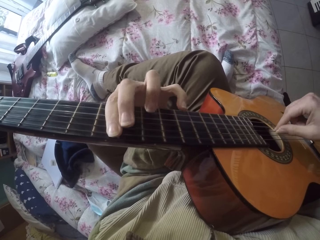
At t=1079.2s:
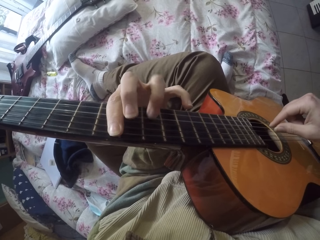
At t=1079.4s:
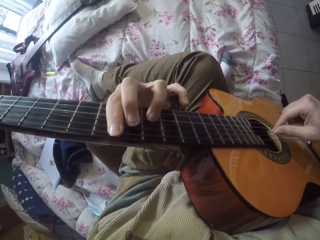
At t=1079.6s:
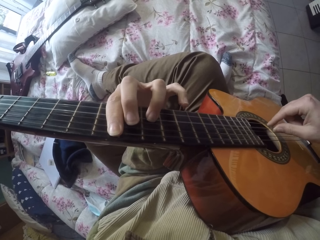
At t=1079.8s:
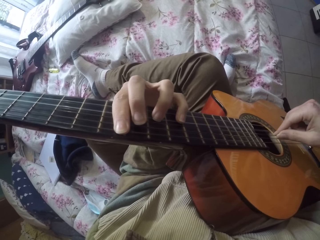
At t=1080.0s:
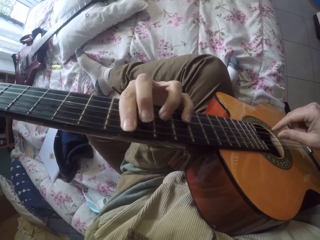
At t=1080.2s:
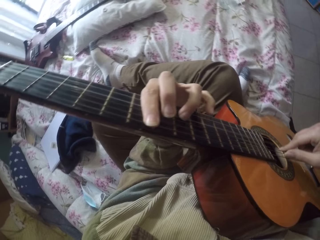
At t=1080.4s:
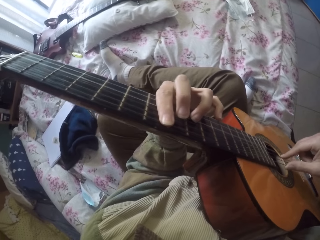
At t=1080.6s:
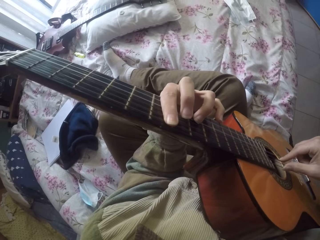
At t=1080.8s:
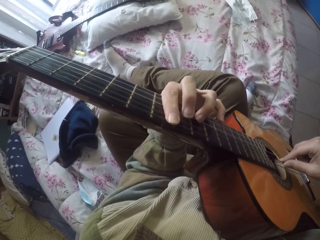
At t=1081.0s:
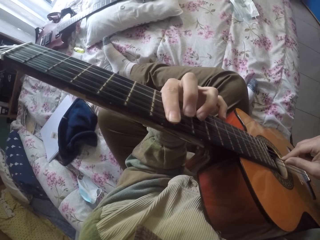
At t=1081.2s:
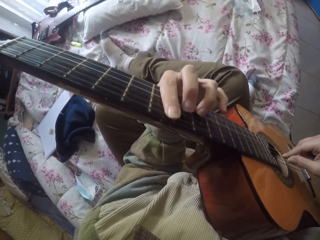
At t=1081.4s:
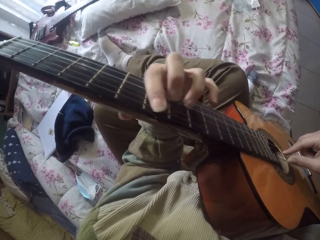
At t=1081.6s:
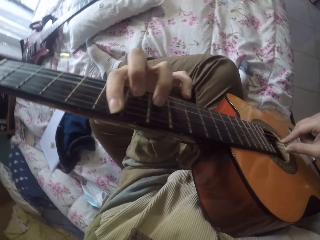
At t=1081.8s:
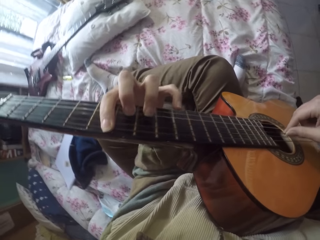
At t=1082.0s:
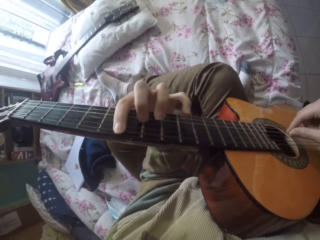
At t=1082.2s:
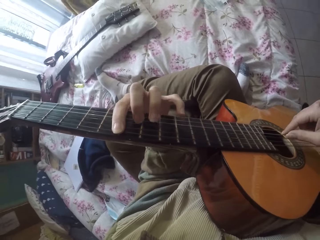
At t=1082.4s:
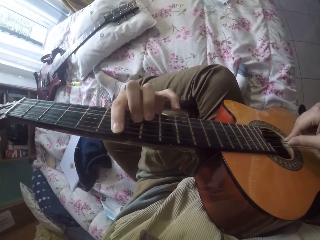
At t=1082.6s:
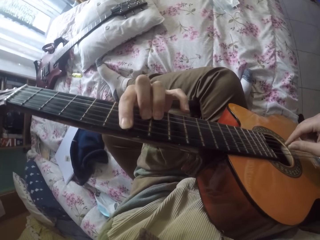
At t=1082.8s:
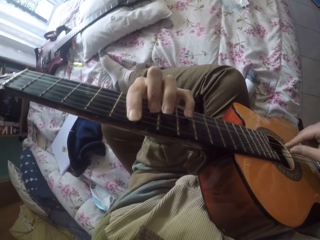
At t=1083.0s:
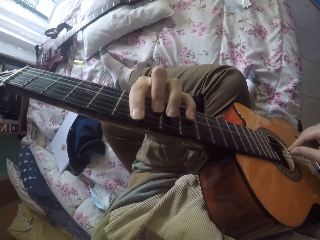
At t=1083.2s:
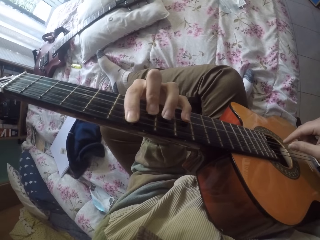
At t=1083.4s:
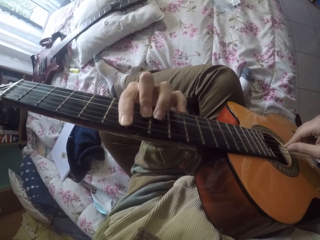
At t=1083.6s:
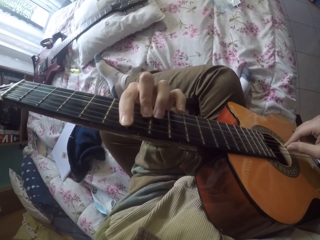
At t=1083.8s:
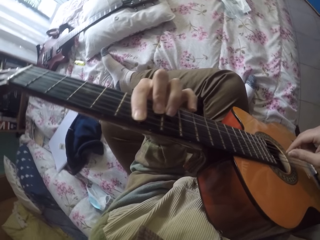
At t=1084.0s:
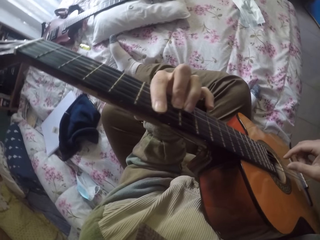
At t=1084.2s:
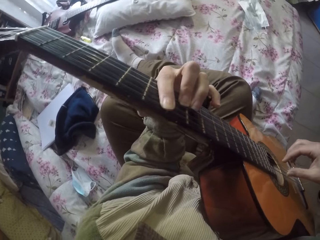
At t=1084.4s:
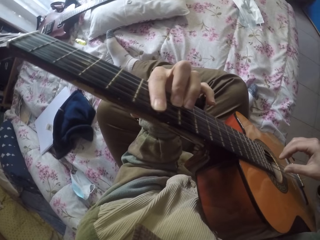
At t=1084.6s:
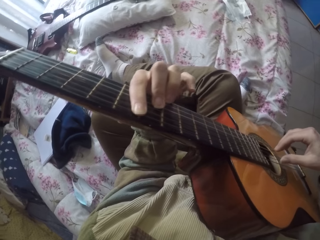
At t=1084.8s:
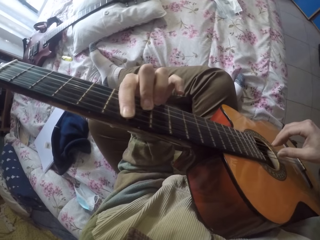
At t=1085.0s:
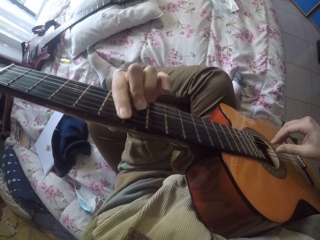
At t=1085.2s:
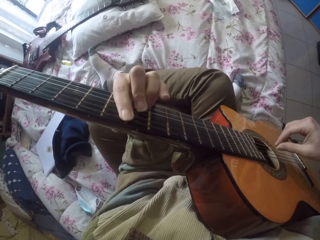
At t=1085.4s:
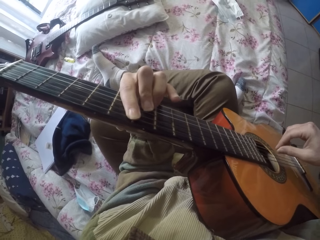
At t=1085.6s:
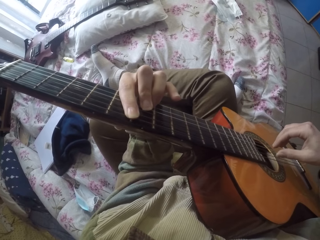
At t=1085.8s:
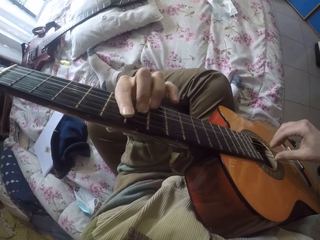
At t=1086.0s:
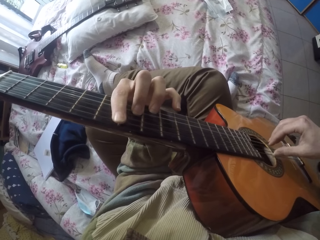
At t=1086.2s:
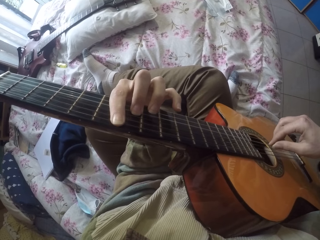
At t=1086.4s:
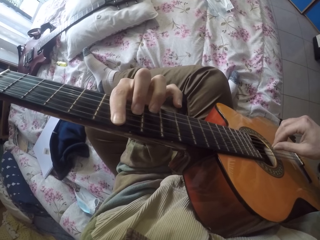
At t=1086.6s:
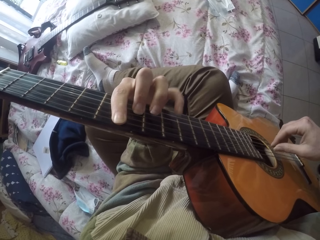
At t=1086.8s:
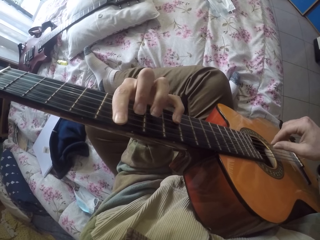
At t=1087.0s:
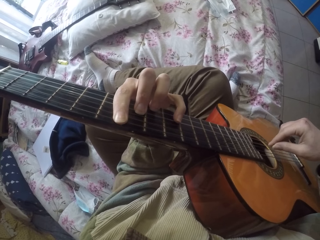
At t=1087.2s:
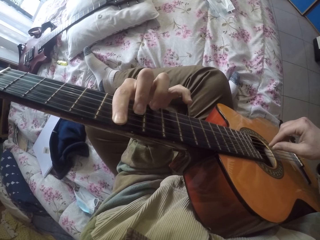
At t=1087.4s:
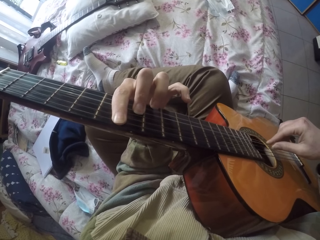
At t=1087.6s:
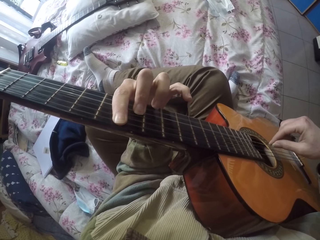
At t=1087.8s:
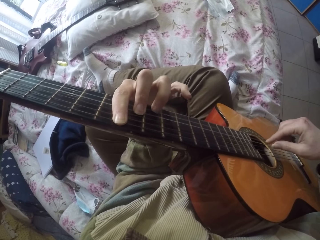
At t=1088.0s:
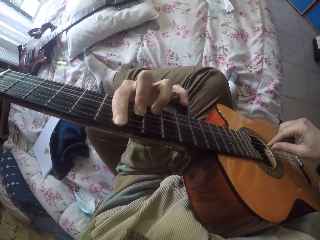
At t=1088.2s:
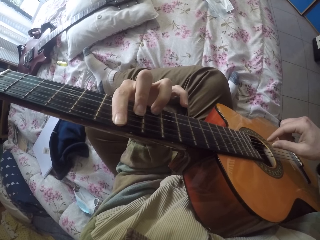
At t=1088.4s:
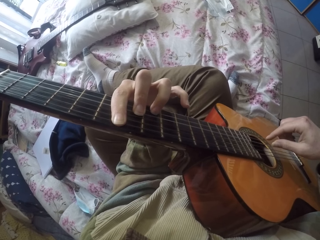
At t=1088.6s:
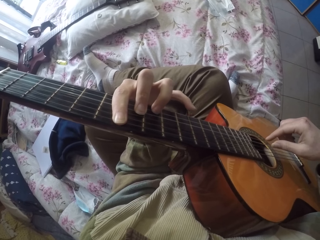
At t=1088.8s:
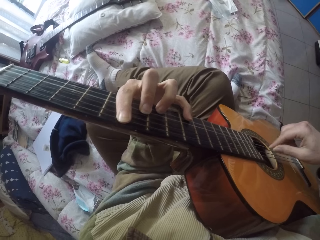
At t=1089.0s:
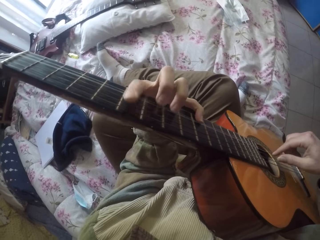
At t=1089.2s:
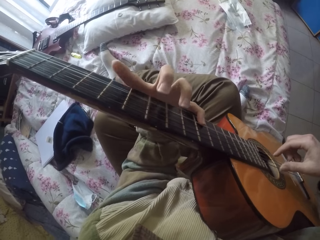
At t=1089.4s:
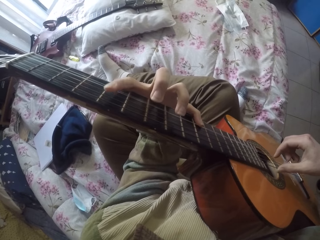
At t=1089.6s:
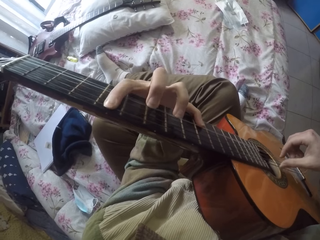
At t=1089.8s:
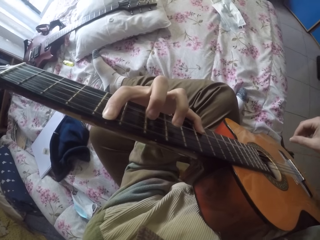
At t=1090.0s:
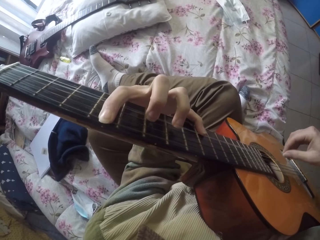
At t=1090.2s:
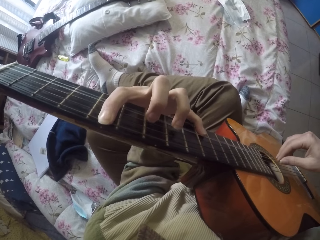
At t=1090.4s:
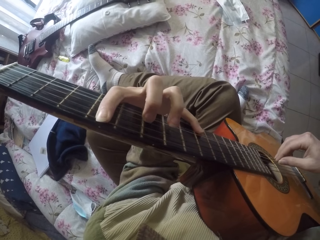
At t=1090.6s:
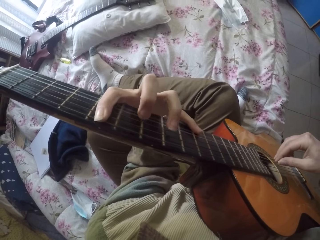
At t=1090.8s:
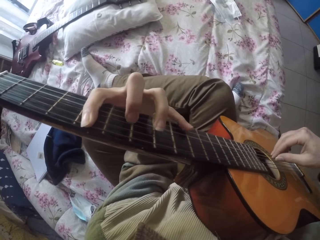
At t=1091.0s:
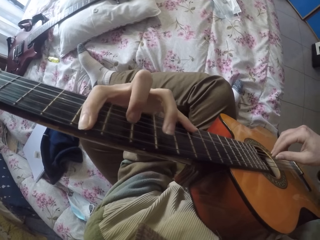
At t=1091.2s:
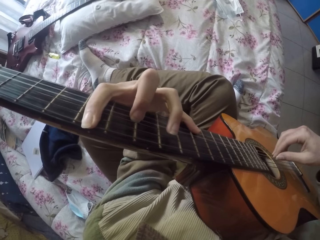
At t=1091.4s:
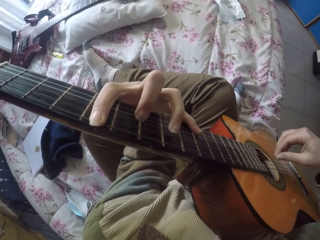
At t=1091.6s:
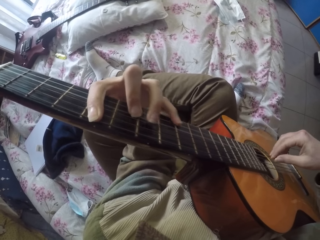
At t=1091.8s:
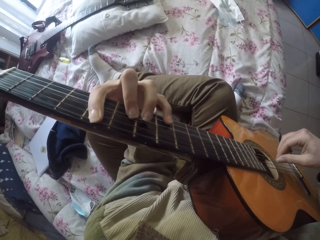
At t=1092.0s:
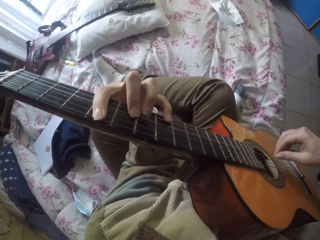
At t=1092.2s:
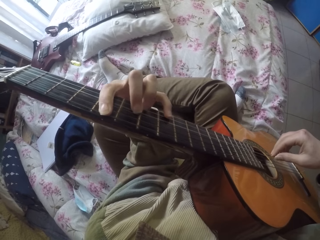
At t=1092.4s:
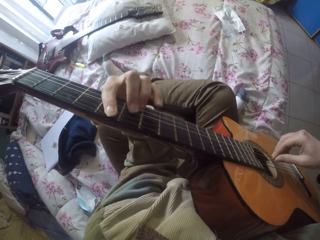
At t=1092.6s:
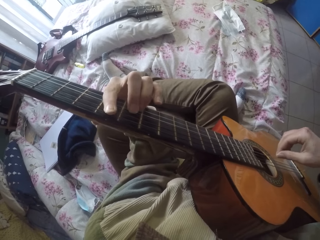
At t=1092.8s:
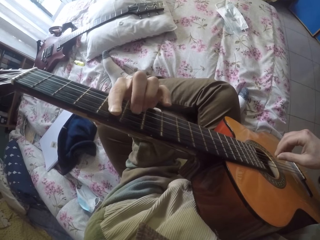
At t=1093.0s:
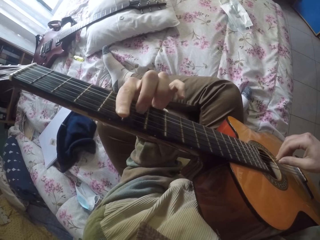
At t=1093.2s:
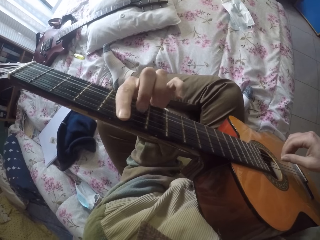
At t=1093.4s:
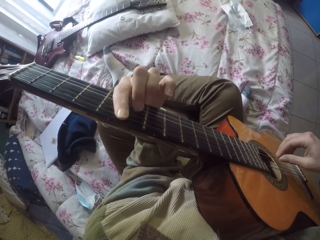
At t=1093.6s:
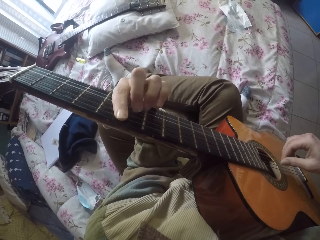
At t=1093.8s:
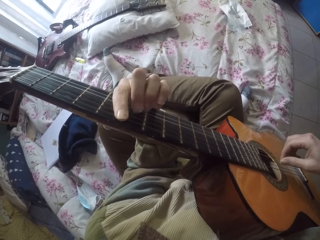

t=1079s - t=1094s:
The camera wearer plays the guitar strings with the right hand. They play the guitar strings with the left hand.

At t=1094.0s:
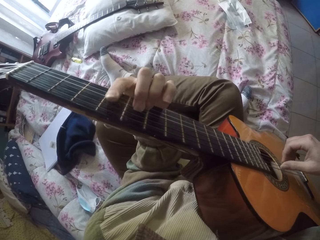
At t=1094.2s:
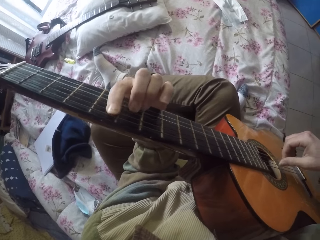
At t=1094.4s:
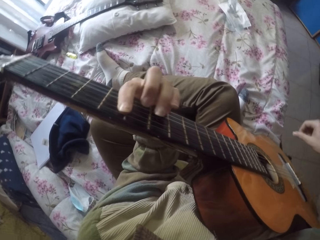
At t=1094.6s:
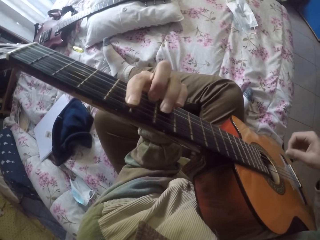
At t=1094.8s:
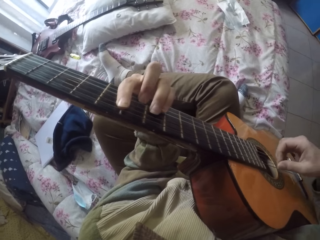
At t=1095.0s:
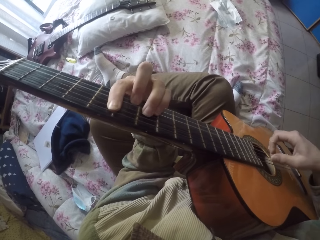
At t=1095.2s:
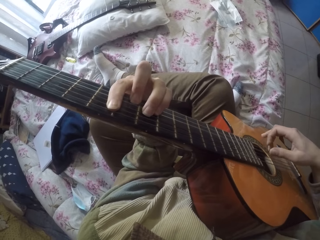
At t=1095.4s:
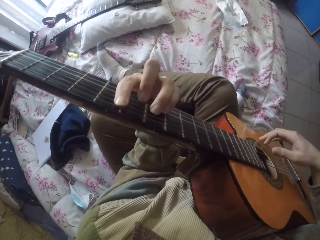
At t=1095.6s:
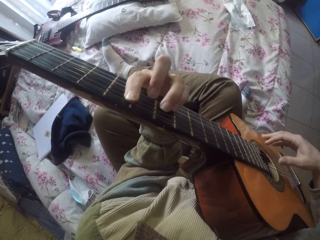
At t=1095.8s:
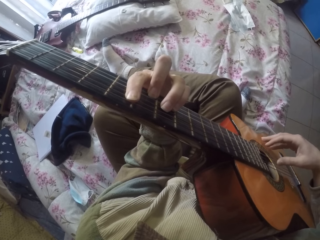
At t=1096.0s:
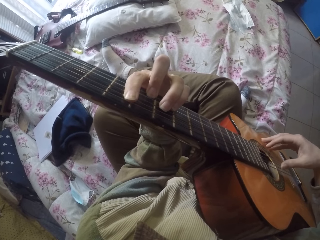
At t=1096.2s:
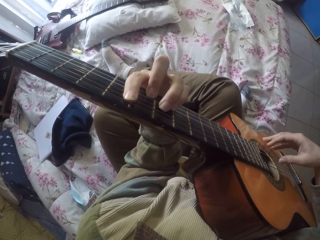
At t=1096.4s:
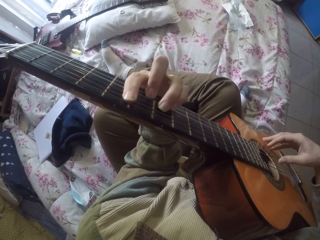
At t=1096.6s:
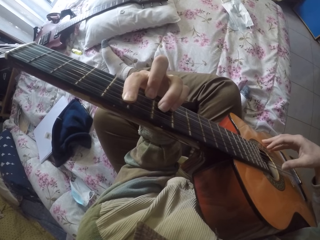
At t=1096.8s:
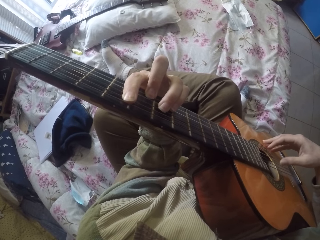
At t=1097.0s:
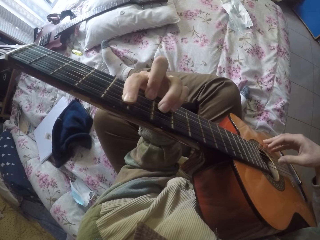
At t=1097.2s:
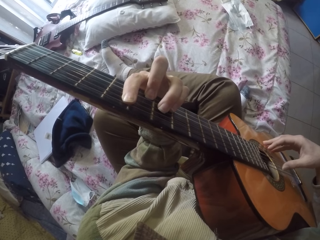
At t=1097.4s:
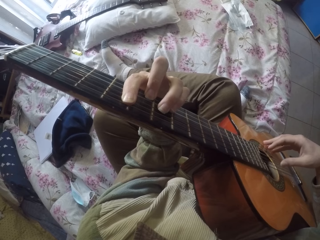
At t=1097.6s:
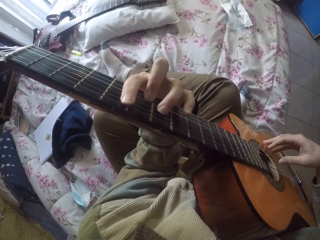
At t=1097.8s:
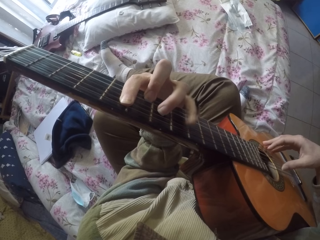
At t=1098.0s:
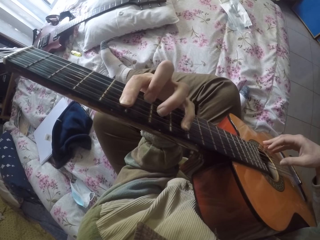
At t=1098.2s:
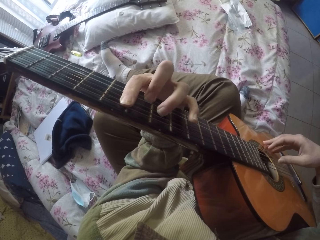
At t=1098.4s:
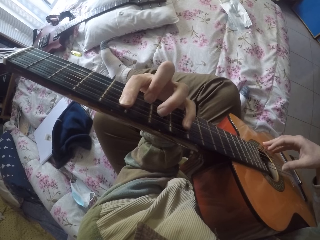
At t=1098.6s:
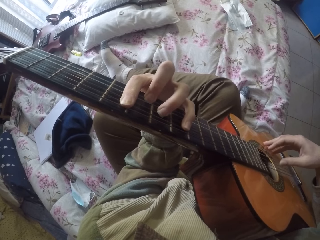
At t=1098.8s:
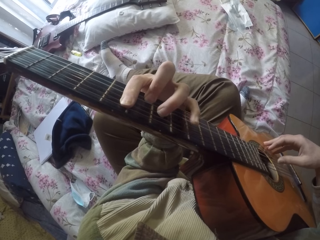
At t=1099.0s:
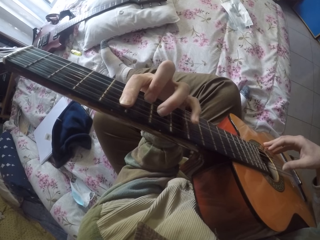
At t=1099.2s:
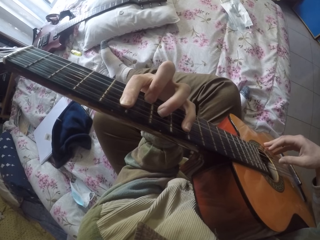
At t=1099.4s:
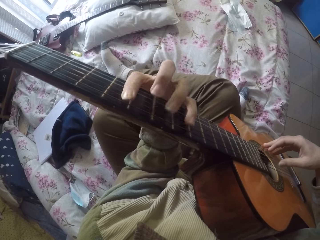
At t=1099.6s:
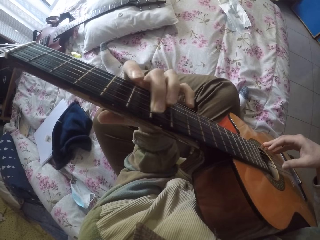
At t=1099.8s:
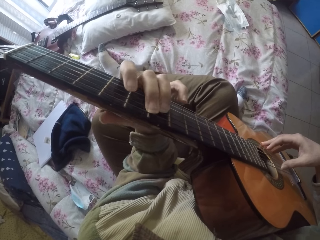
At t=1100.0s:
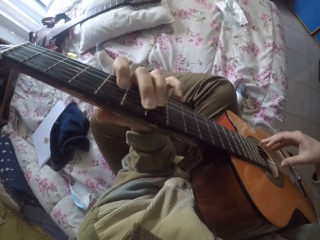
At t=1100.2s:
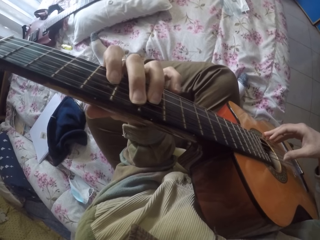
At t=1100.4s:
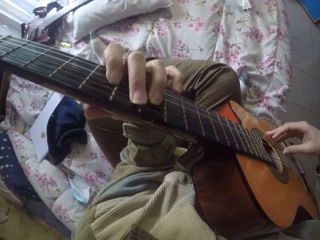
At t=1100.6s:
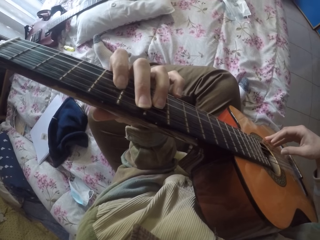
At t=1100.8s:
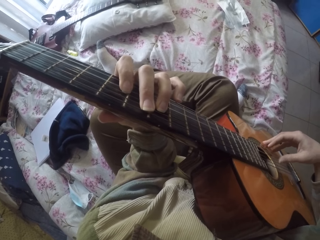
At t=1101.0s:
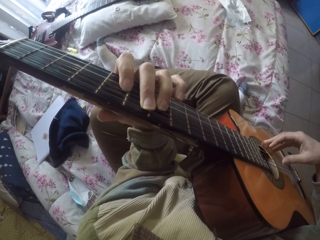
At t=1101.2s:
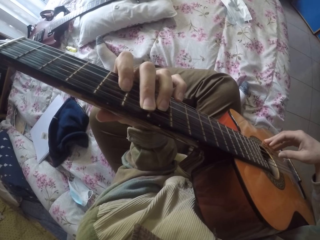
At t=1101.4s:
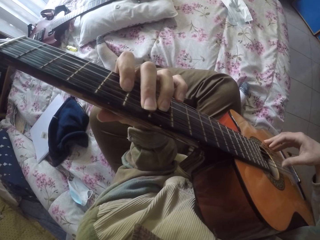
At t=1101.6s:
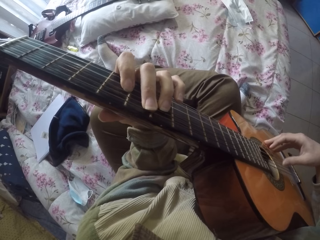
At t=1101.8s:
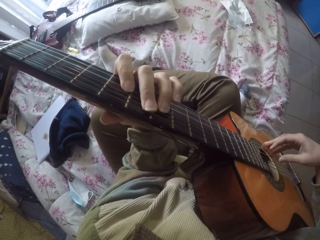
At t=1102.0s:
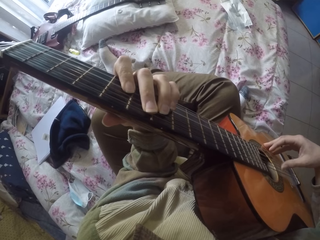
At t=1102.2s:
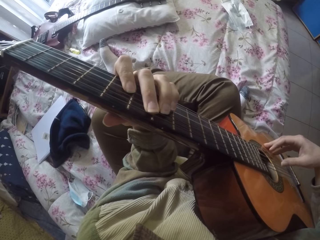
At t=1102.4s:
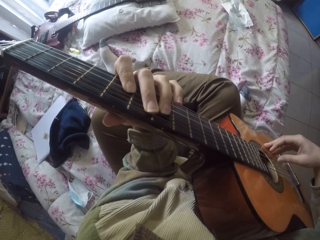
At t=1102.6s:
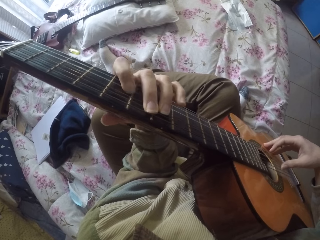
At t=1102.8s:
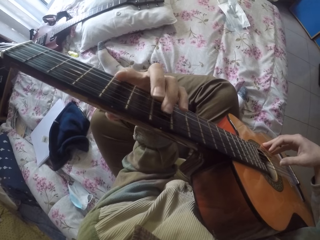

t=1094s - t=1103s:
The camera wearer plays the guitar's string with the right hand. They play the guitar's string with the left hand. They play the guitar's string with the right hand. They play the guitar's string with the left hand. They play the guitar's string with the right hand.
